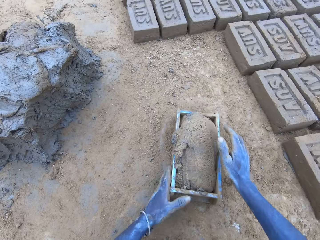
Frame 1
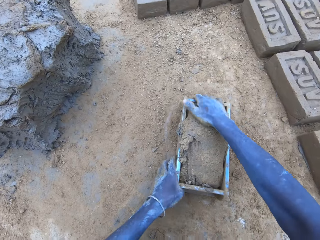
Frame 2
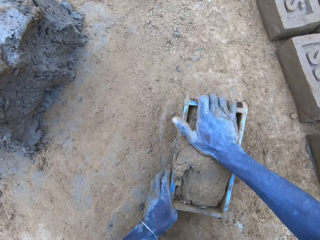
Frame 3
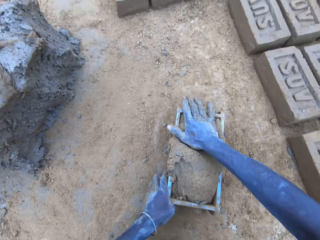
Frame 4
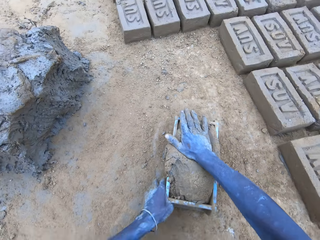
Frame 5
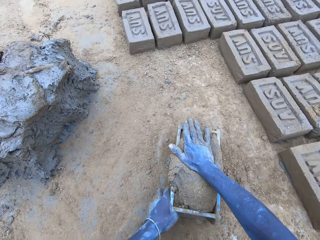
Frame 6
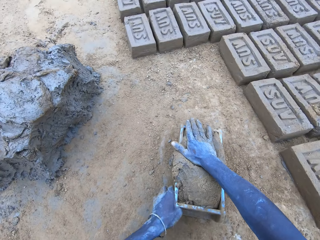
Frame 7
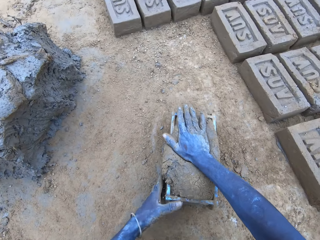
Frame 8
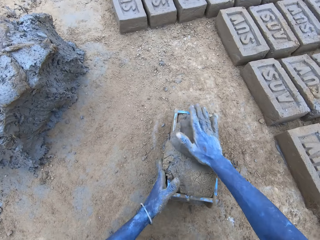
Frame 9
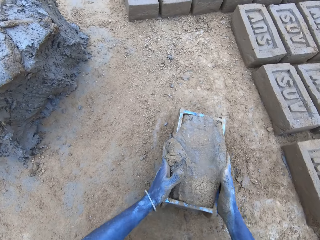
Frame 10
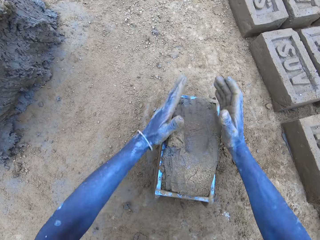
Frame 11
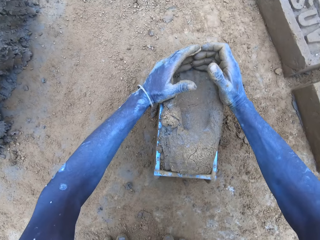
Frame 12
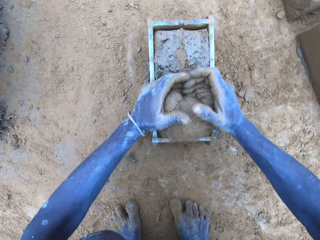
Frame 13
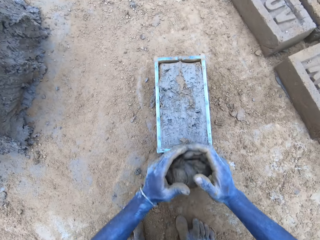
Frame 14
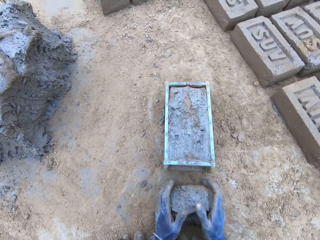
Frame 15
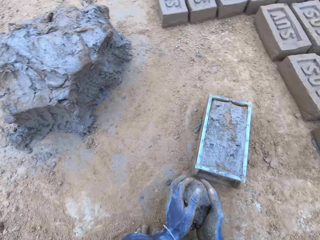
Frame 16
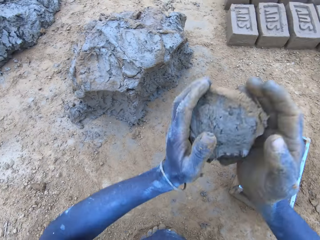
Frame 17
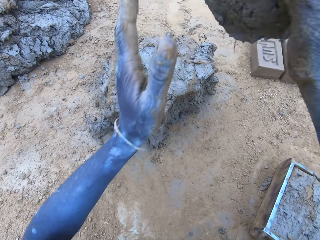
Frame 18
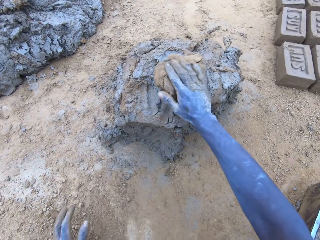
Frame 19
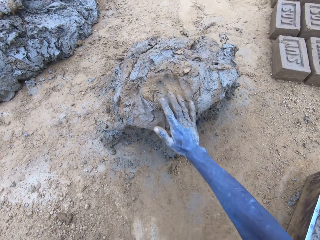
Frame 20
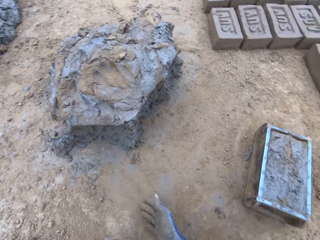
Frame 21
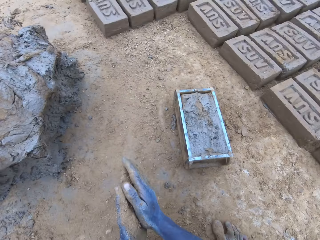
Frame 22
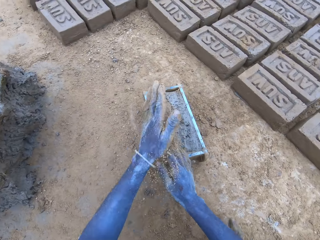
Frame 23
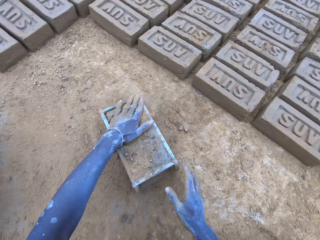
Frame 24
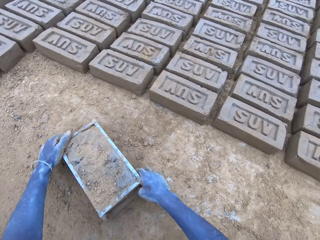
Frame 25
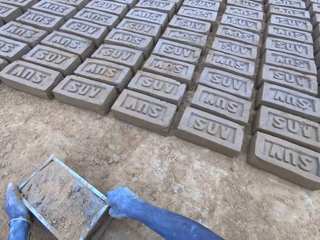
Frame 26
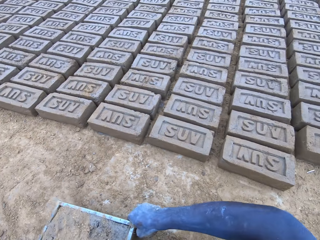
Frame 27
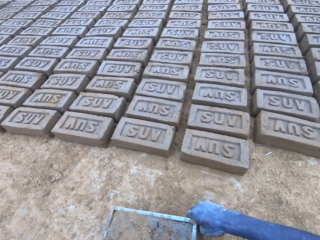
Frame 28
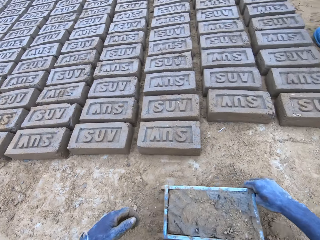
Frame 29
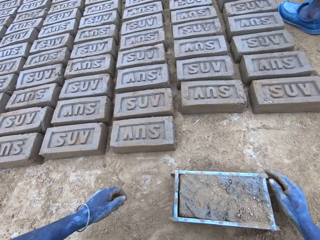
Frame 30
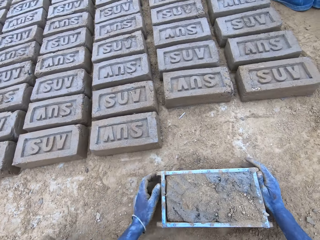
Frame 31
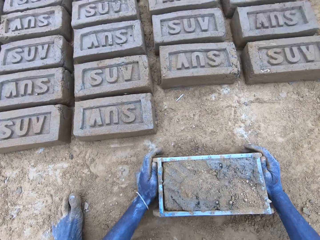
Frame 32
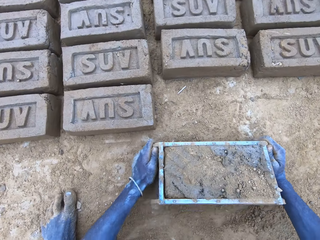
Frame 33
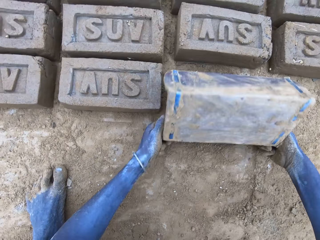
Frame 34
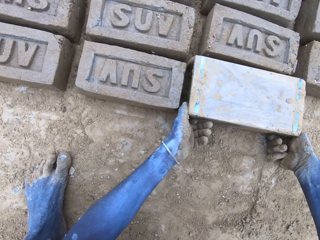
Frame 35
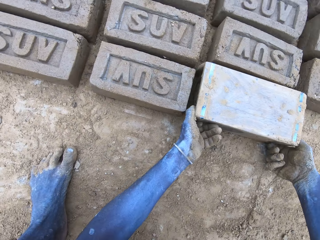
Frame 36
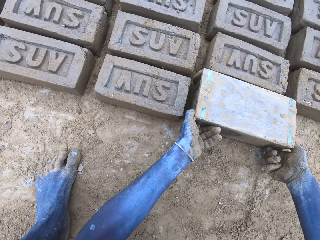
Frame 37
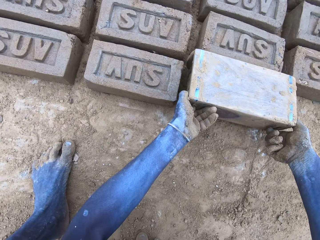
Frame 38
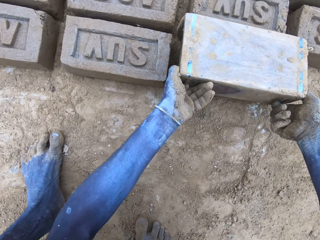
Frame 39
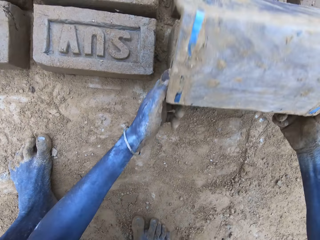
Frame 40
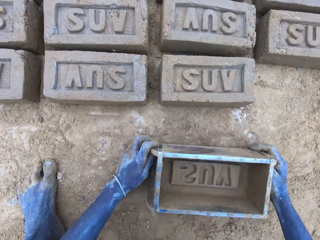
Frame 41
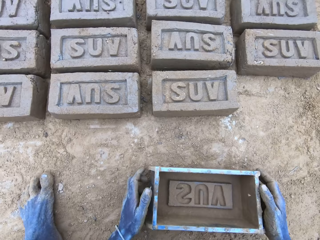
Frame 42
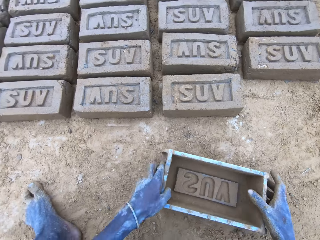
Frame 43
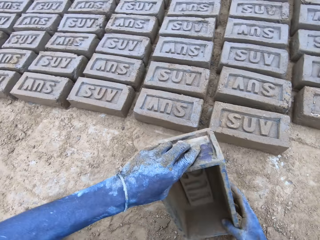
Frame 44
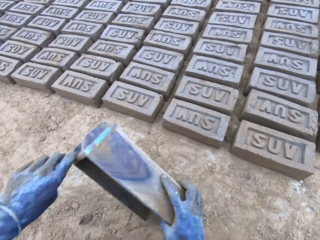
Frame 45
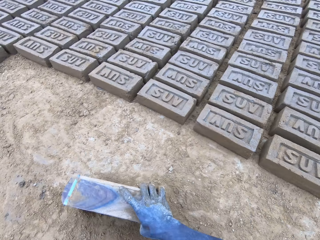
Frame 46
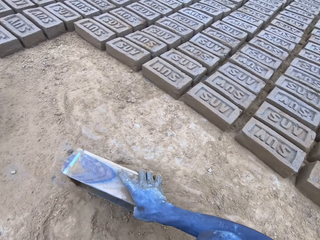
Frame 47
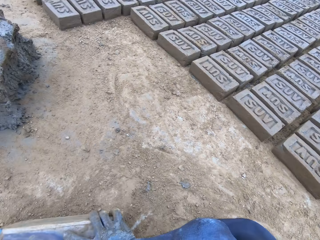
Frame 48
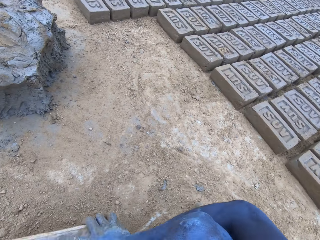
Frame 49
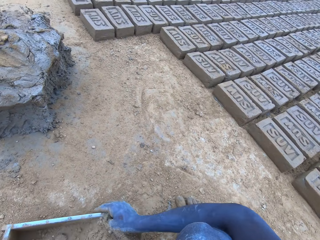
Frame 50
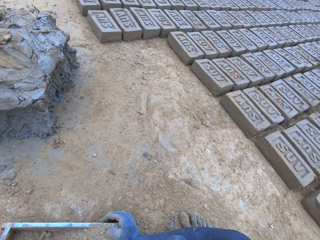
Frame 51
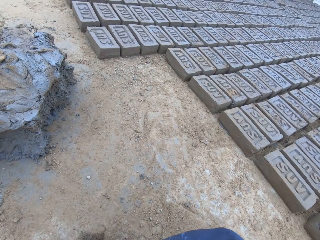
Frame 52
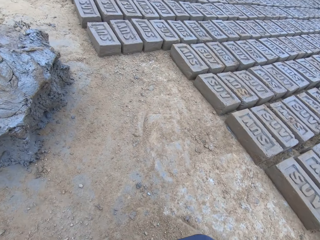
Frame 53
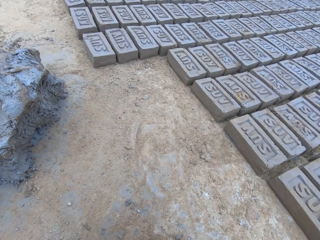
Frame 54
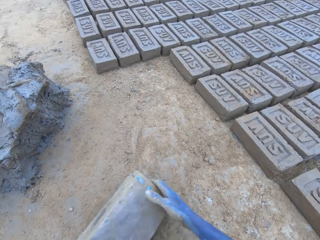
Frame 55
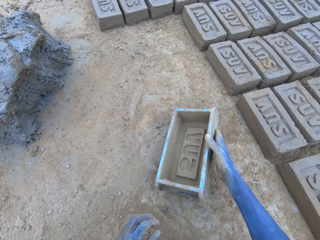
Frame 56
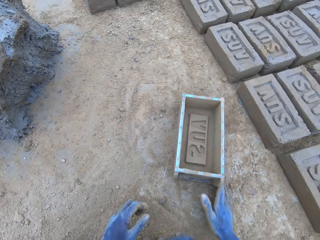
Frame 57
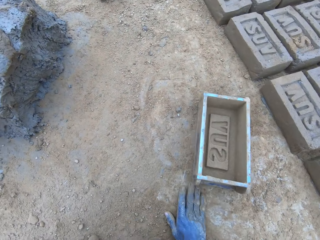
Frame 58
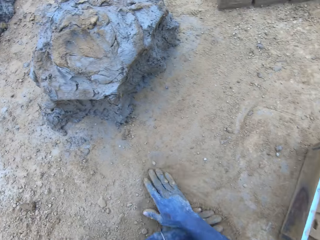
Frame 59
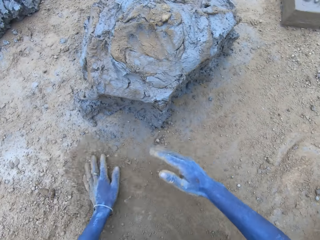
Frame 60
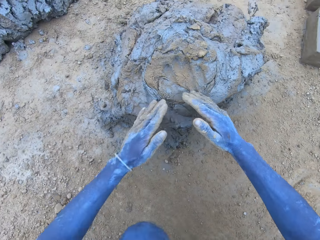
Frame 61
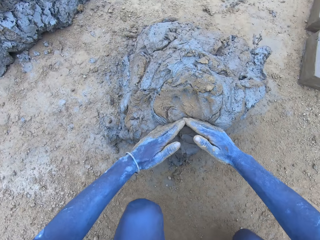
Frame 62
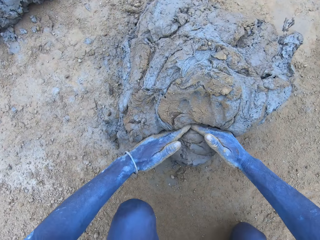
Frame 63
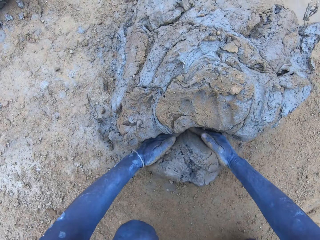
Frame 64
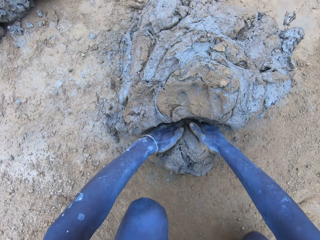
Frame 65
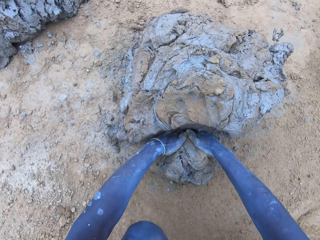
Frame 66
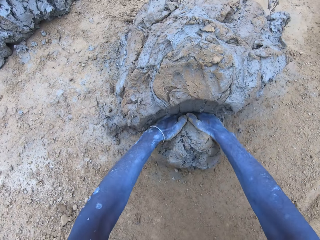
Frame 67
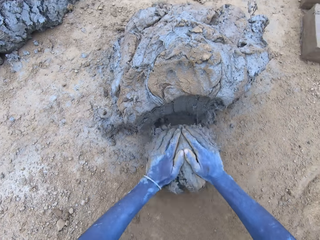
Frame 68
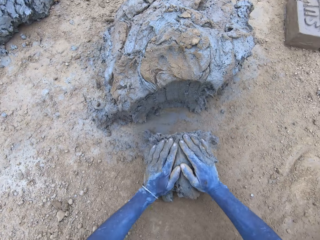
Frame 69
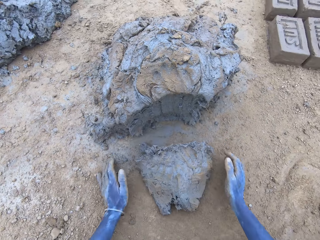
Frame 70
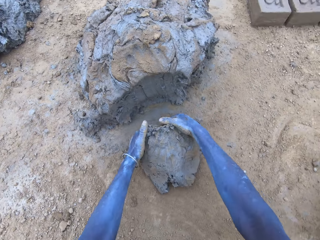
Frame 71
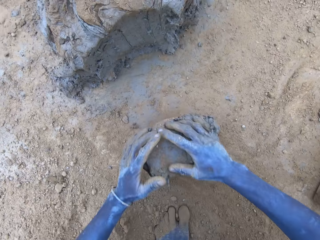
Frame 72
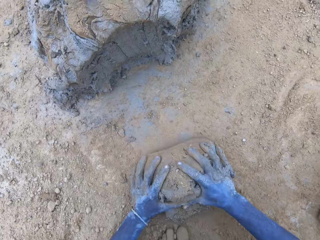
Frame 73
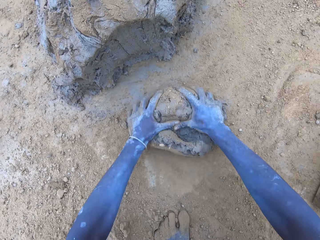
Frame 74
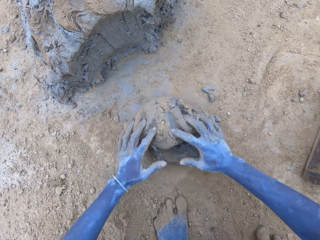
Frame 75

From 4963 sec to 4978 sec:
The camera wearer drops the mud in the brick mold. They drop the mud. They put the brick on the ground. They put soil in something. They cut the mud. They put the mud in something.

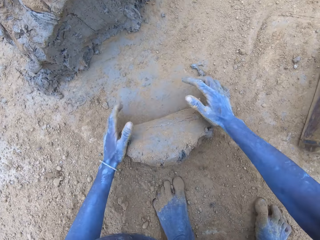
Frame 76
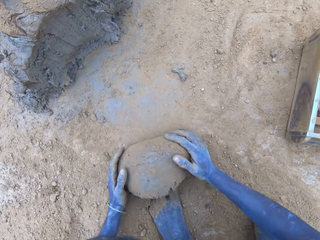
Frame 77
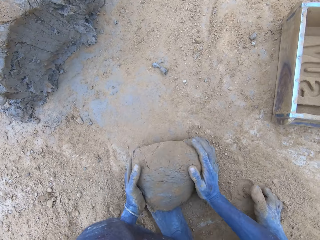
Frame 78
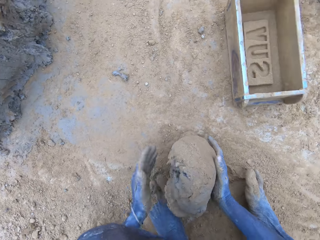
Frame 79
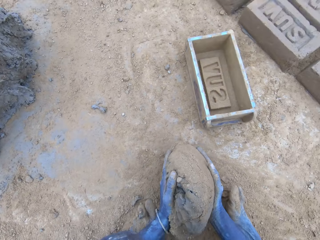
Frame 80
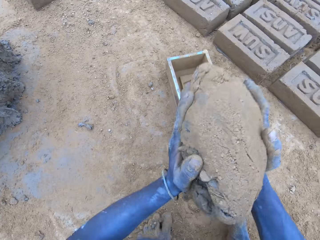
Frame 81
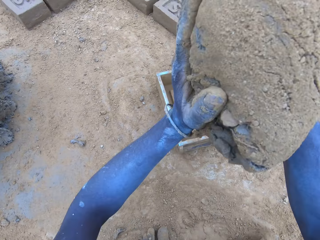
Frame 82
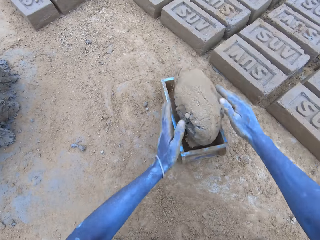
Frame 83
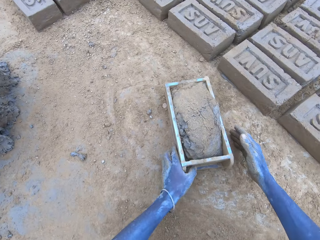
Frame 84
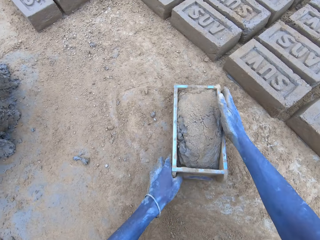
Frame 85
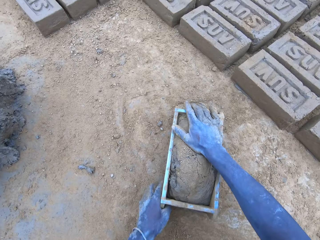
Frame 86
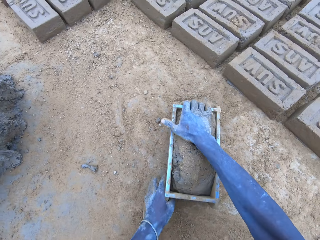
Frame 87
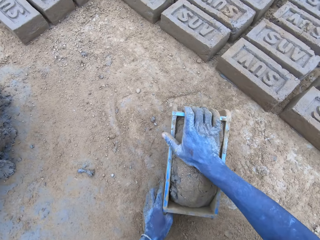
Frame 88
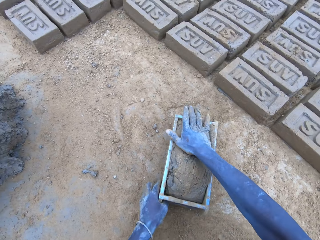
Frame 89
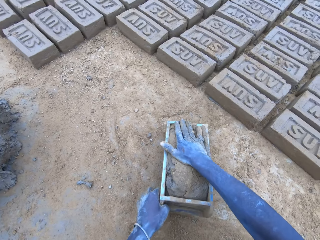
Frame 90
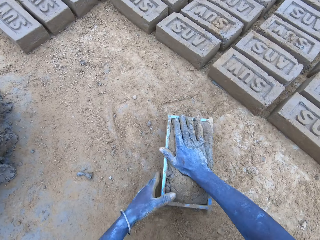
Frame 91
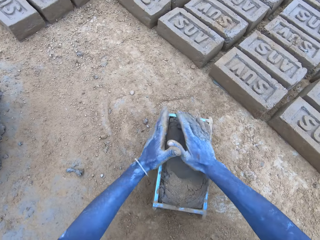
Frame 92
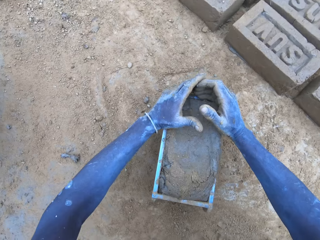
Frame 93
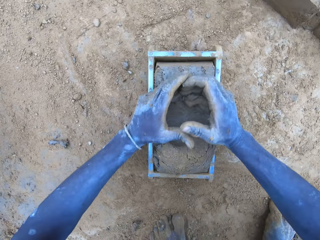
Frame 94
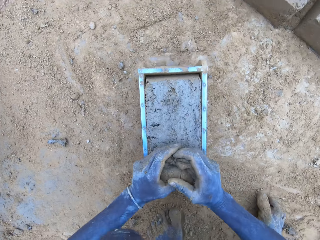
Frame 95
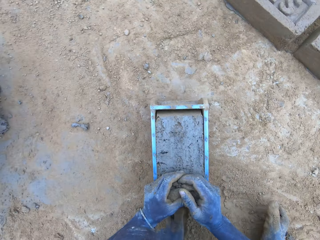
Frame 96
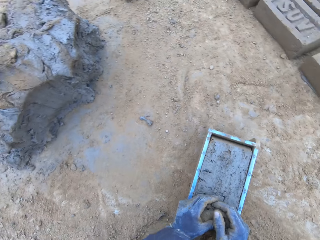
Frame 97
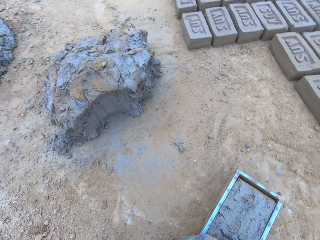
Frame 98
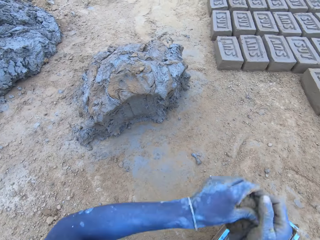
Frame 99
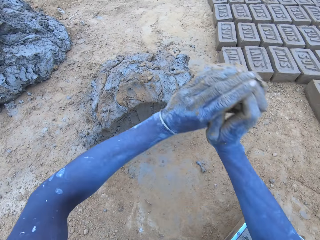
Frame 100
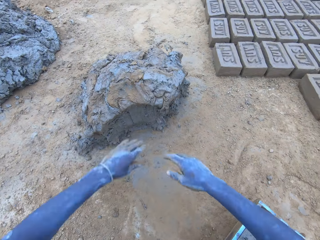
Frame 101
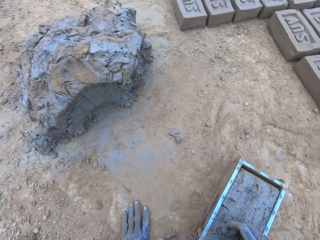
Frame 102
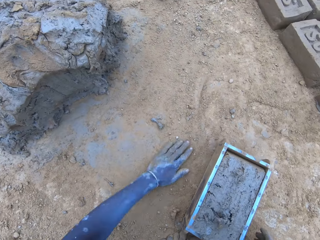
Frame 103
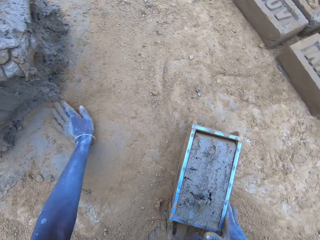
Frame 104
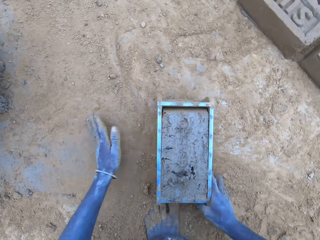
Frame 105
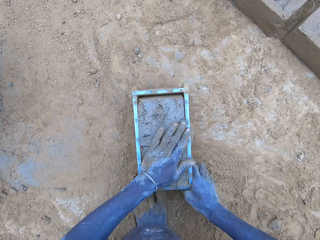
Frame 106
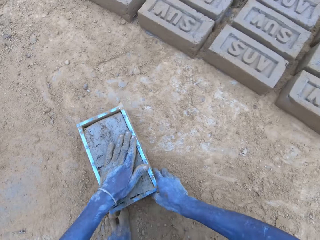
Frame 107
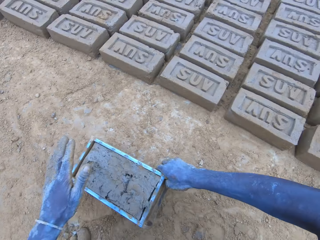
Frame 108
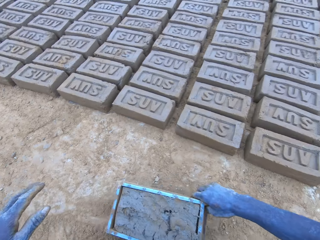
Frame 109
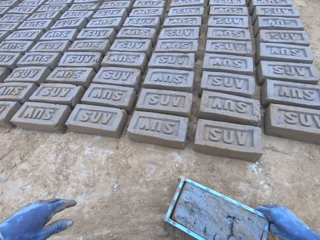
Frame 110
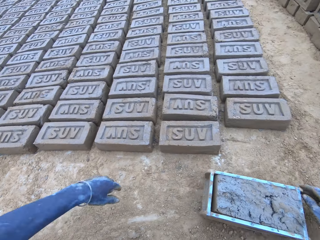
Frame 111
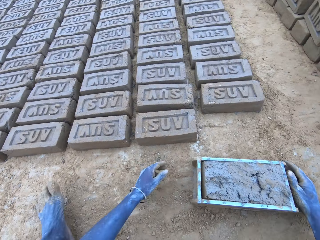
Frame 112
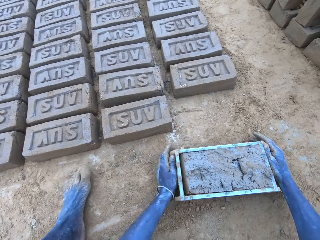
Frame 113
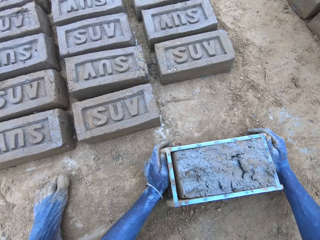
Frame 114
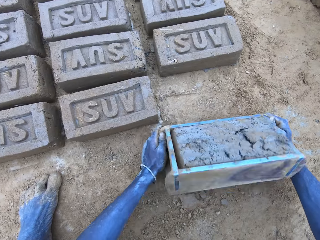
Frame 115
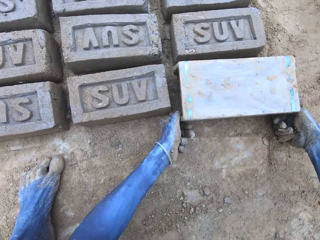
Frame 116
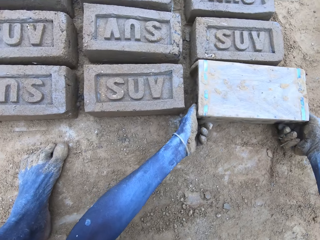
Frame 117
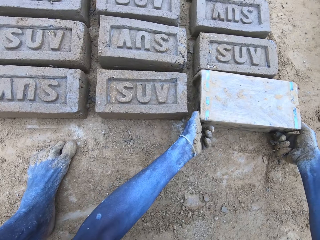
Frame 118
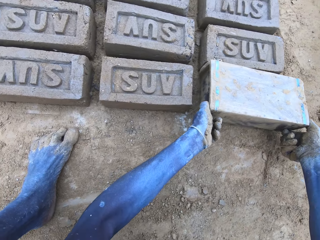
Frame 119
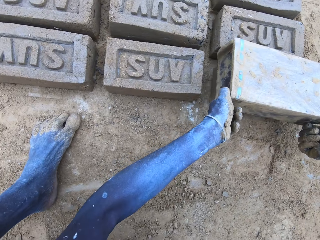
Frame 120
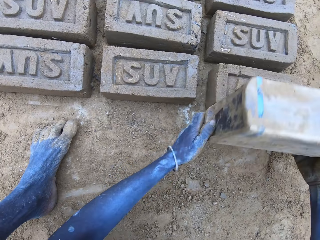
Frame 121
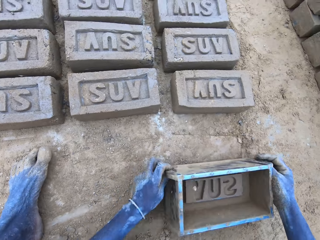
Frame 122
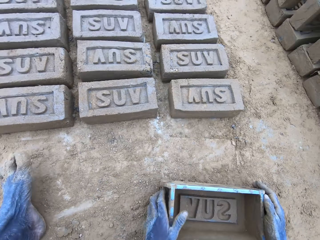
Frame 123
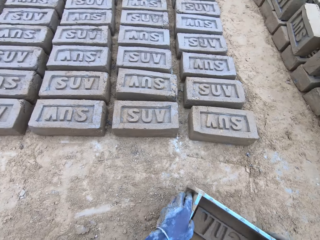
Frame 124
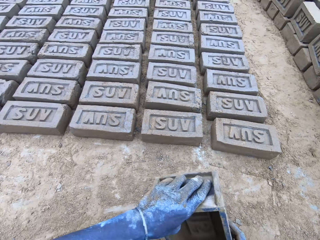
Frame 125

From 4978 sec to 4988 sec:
The camera wearer drops the mud in the brick mold. They drop the mud. They put the brick on the ground.
